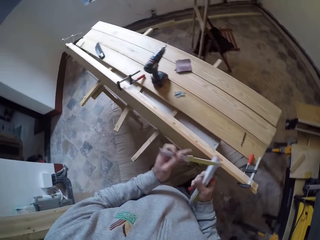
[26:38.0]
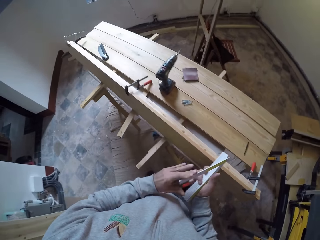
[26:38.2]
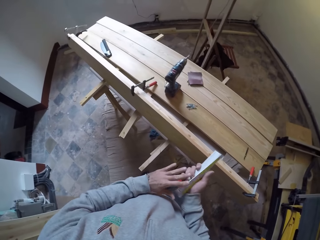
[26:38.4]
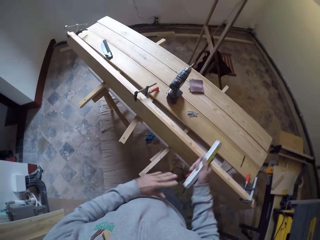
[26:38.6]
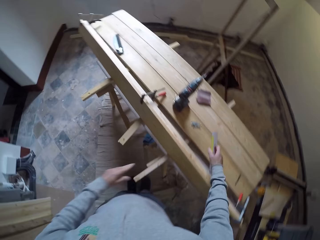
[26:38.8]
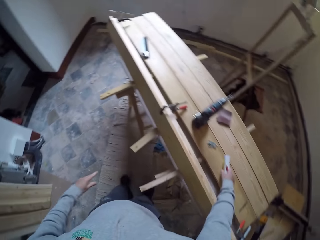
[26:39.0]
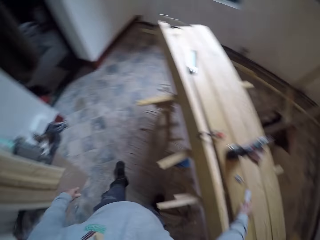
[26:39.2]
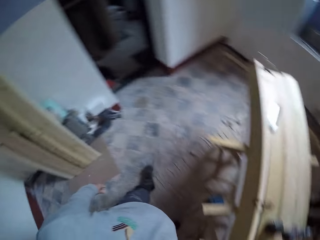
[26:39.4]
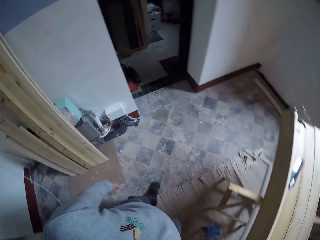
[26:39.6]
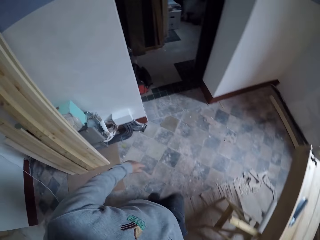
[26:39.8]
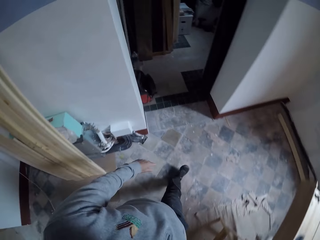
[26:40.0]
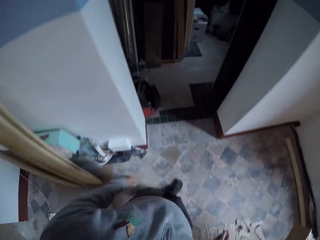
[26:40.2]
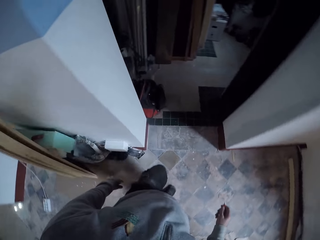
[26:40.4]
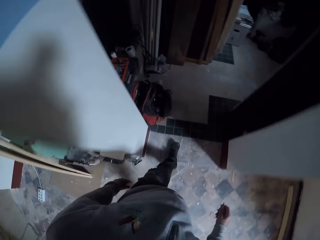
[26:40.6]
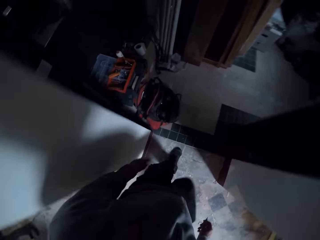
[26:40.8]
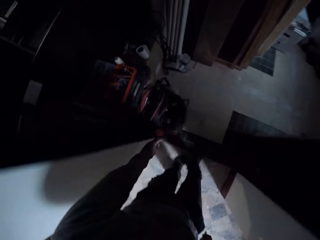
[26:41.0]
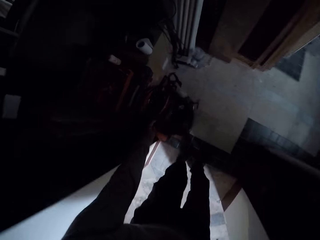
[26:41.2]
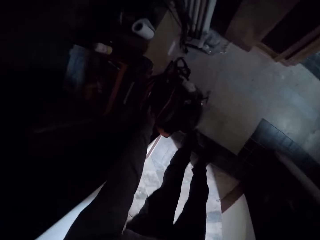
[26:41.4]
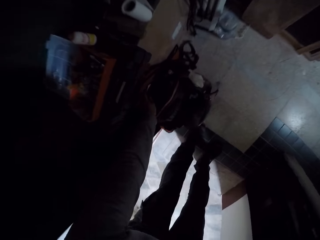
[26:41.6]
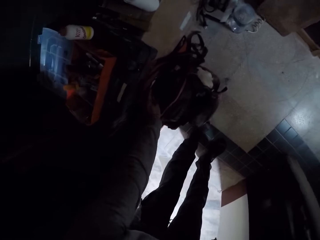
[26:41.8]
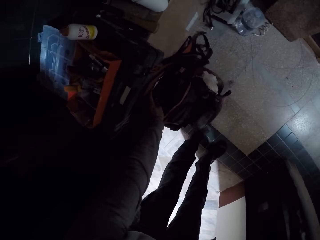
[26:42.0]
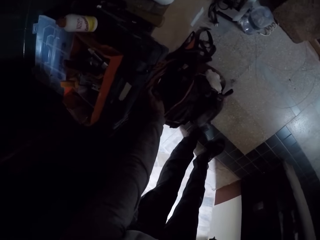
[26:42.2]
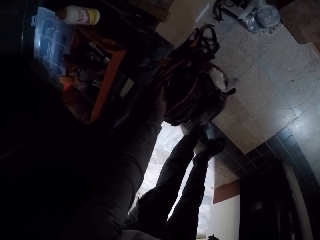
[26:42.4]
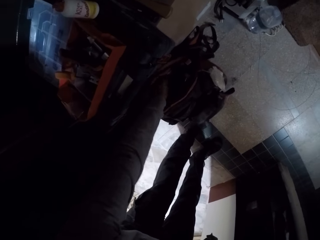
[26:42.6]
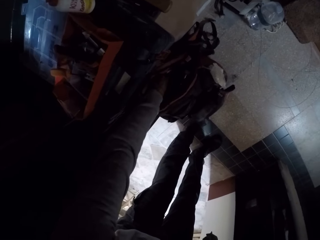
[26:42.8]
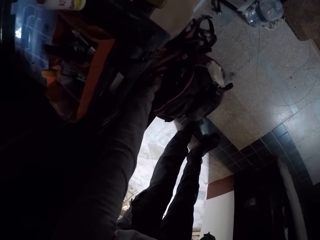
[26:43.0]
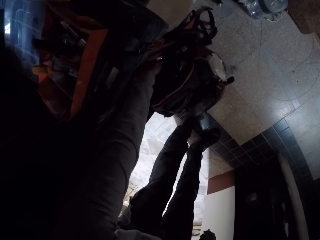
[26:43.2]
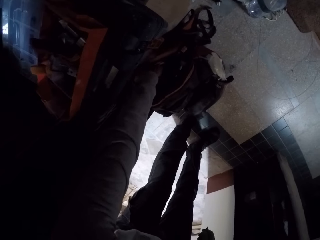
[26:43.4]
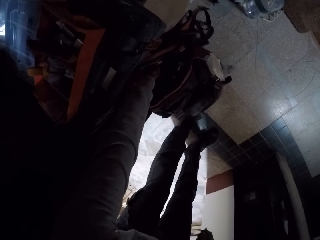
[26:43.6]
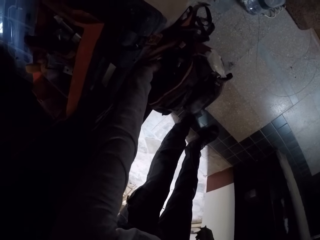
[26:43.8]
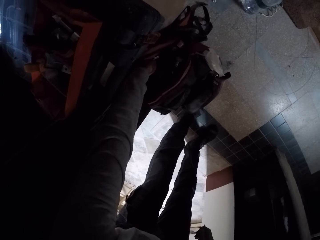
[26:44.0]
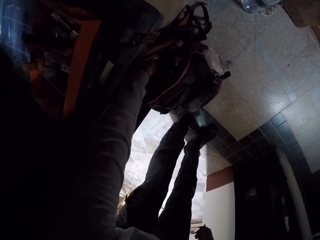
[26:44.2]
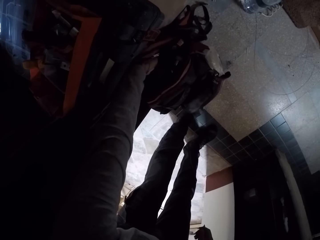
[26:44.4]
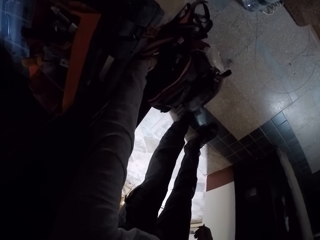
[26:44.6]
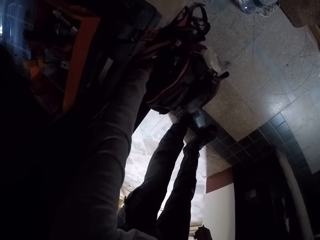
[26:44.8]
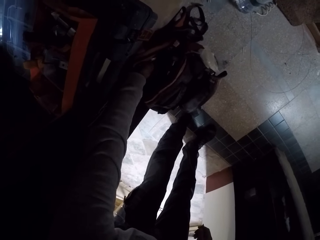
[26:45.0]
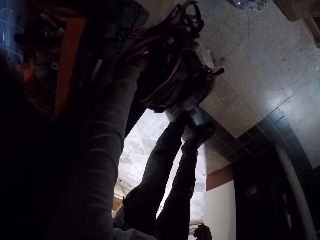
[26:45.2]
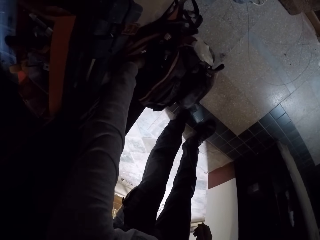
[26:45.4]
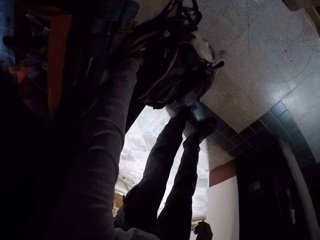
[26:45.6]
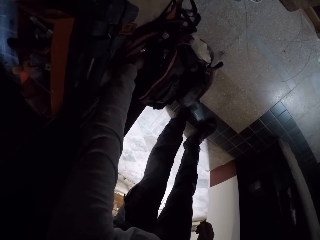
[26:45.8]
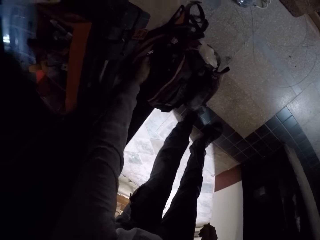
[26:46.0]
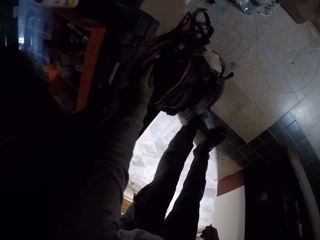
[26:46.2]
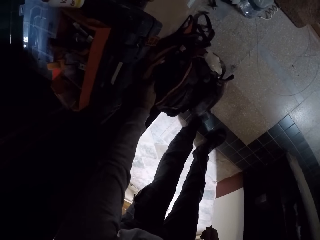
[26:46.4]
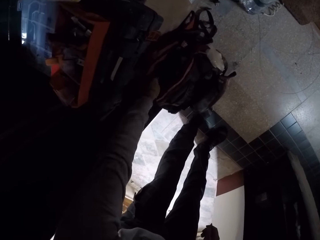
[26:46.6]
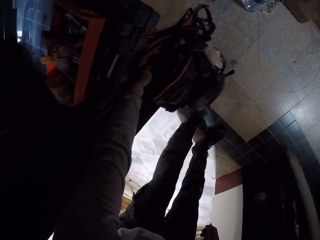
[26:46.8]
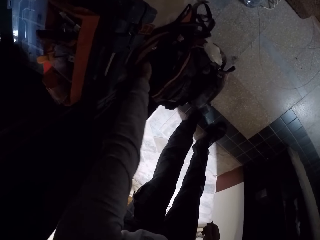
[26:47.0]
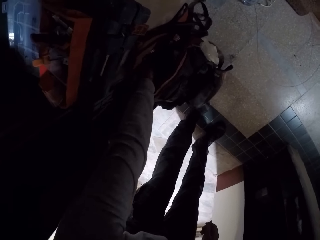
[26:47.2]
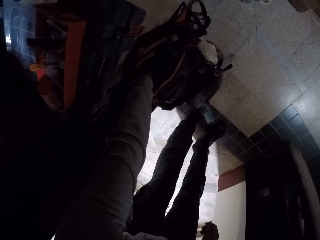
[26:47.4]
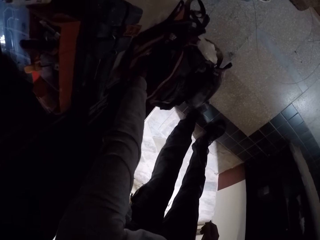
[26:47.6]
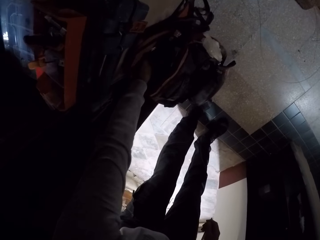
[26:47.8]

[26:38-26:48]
The camera wearer locks the measuring gadget in his hands. He places the measuring gadget on the wood. He walks to the other room. He grabs a try square ruler. He searches for something from the bag on the floor.

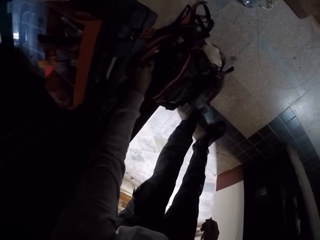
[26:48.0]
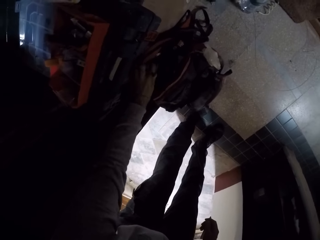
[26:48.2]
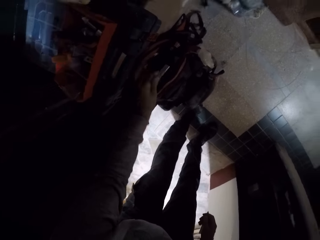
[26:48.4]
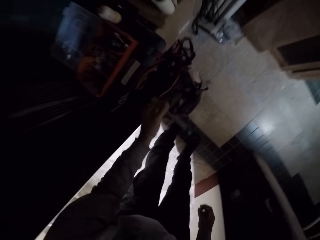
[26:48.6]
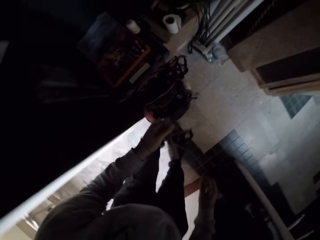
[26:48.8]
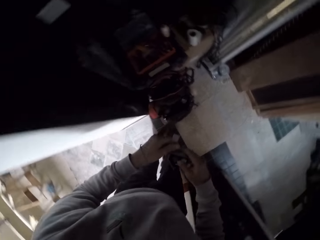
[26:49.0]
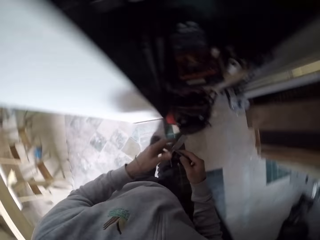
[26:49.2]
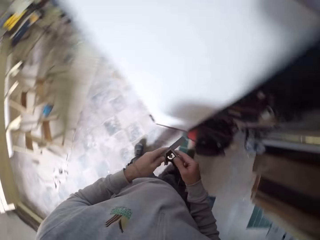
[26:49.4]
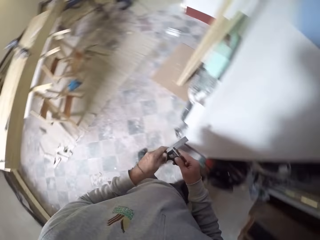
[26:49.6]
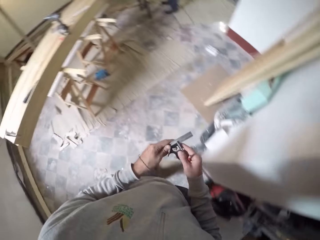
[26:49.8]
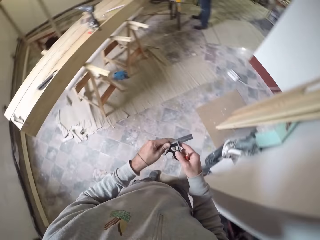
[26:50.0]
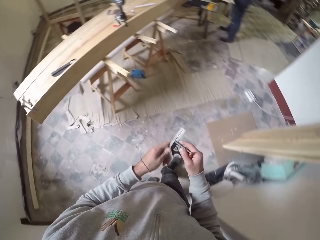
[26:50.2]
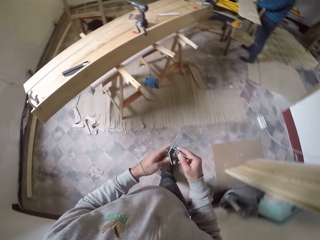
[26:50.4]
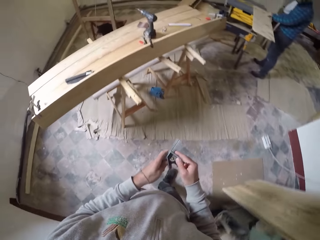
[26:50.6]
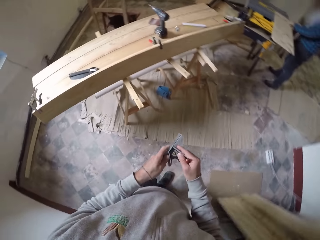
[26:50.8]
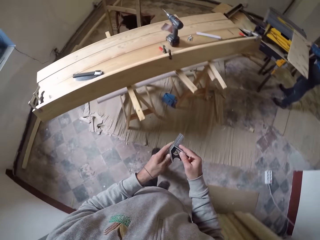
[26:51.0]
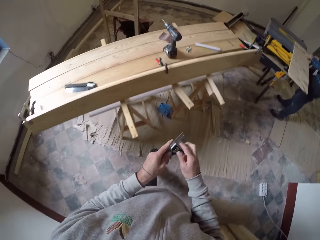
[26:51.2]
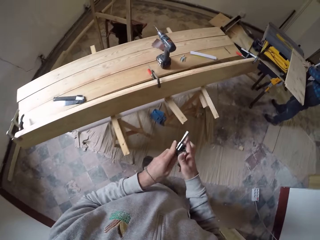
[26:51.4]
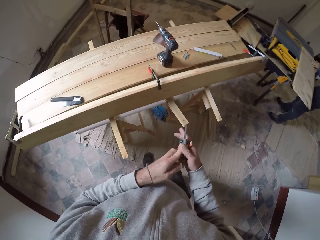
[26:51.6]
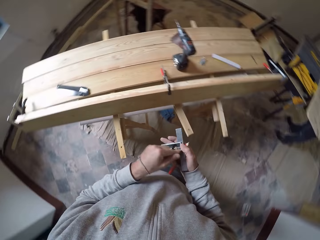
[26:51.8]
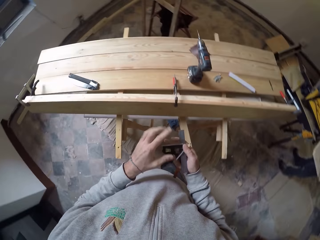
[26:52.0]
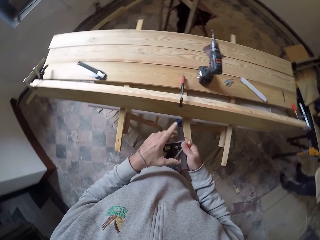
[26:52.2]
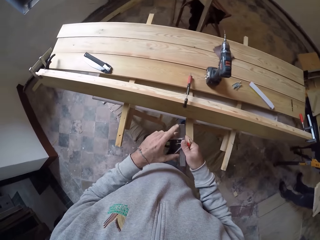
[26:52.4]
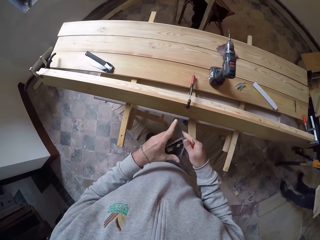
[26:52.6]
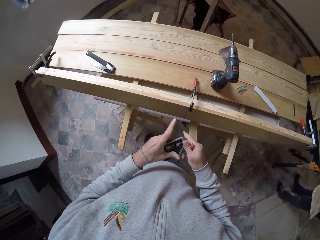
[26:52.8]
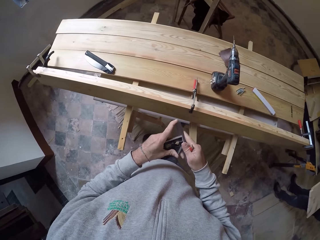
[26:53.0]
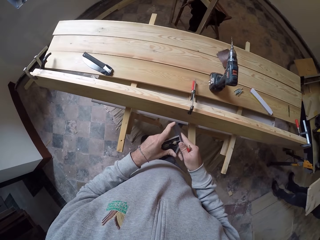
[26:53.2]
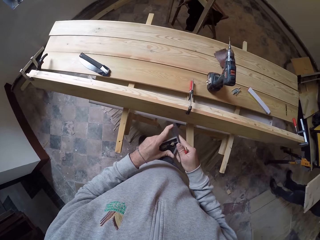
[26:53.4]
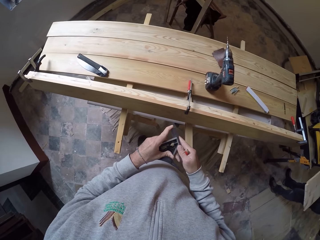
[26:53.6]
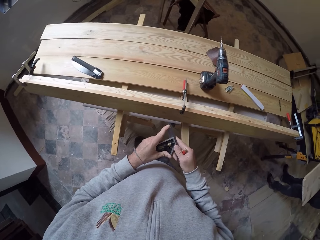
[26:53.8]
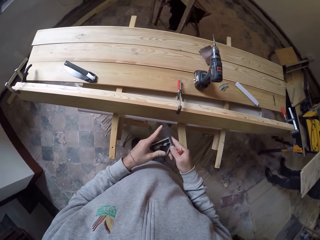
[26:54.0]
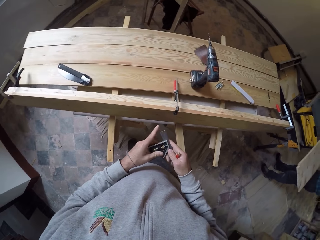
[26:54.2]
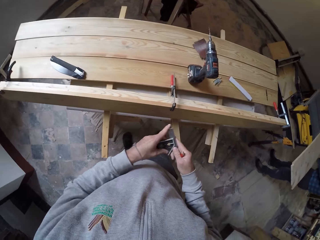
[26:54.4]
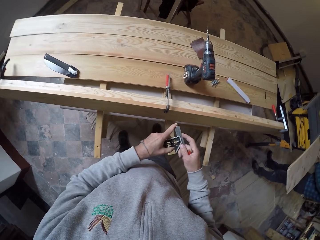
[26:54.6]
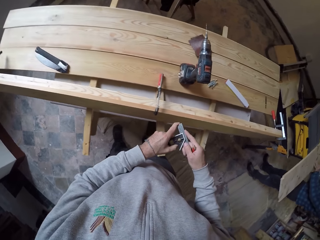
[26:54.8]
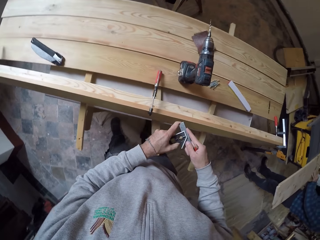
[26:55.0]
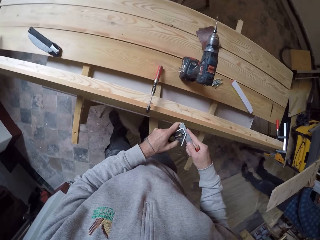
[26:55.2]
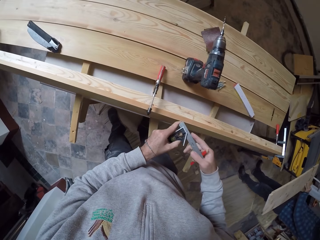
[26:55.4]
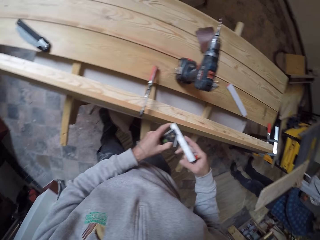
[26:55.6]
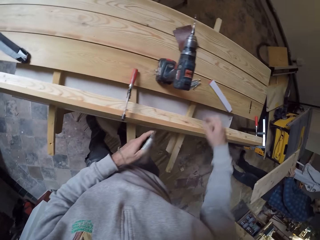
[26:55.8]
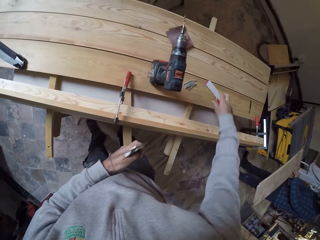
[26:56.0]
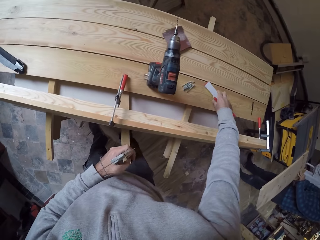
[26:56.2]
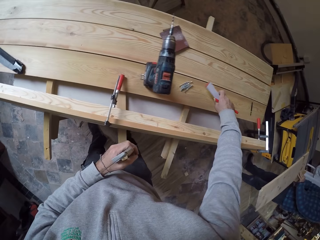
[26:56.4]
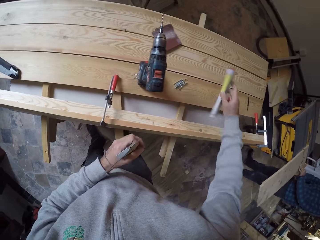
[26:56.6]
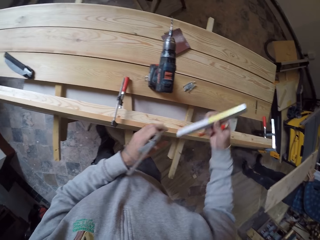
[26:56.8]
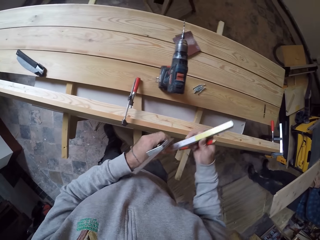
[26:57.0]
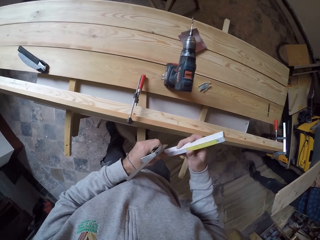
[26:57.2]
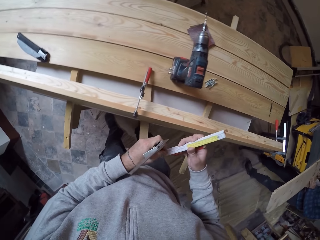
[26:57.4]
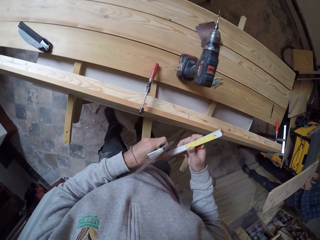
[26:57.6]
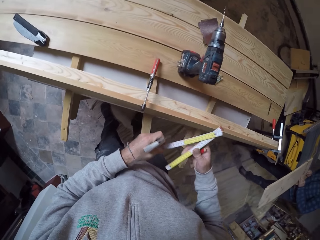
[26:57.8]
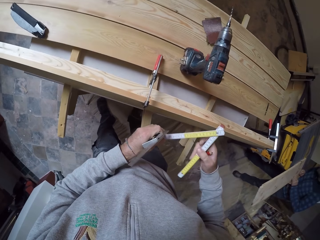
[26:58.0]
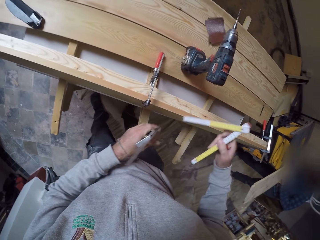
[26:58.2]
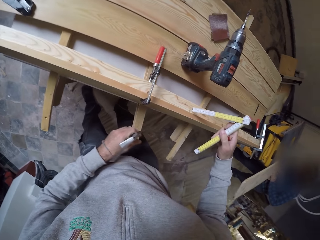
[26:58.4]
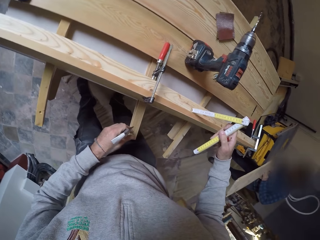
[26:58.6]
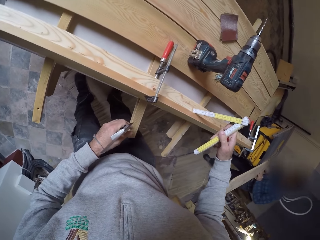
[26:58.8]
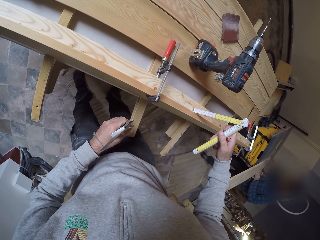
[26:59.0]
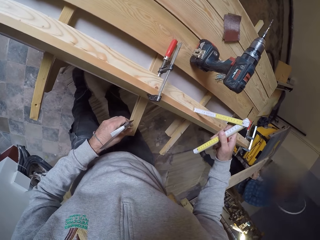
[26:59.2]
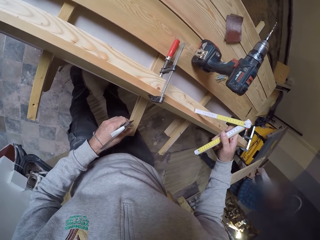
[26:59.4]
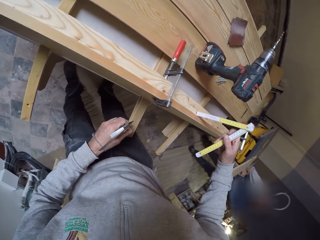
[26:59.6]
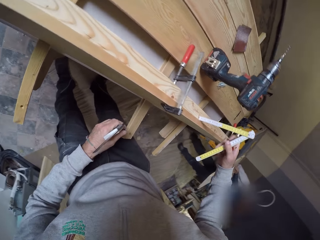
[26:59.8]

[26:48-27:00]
The camera wearer gets another measuring gadget from the bag. He turns around. He walks back to the other room. He sets the measuring gadget in his hand. He picks up the other measuring gadget from the wood. He opens the measuring tool in his hand. He measures the piece of wood with the measuring tool in his hand.
